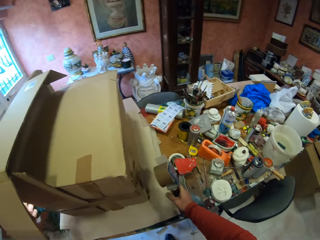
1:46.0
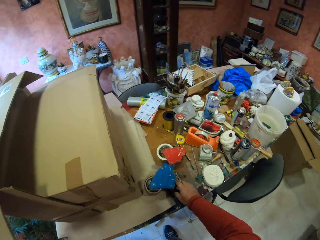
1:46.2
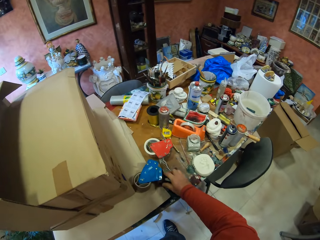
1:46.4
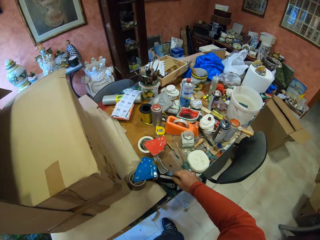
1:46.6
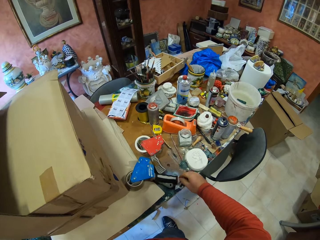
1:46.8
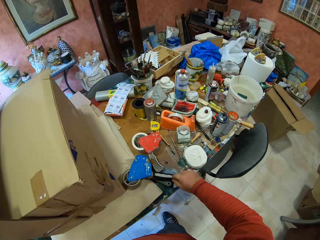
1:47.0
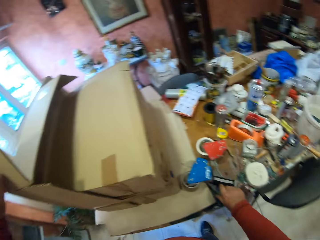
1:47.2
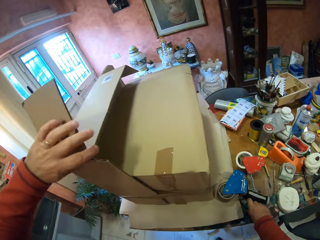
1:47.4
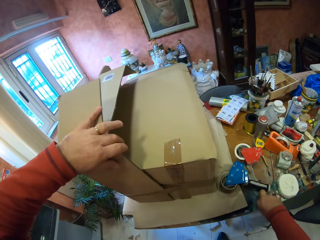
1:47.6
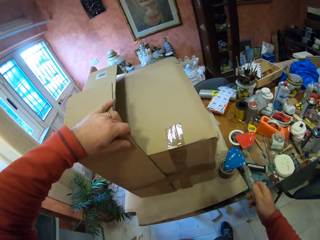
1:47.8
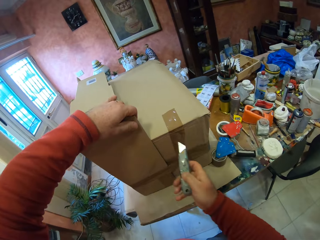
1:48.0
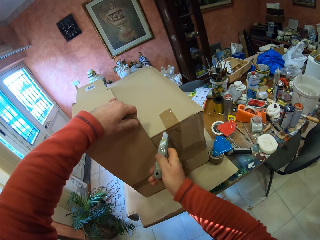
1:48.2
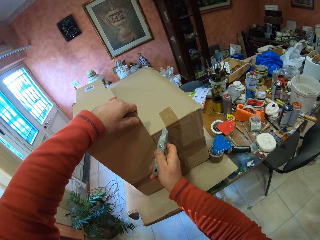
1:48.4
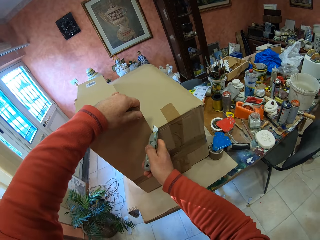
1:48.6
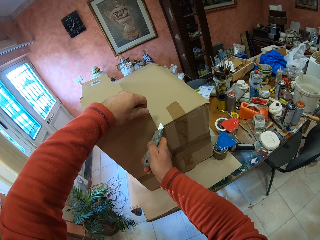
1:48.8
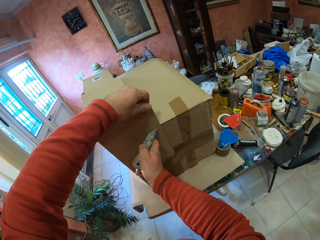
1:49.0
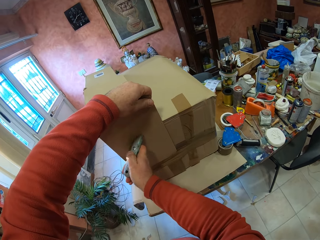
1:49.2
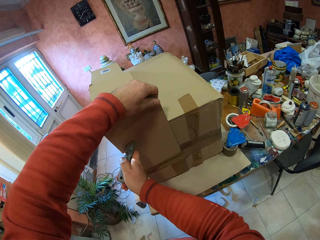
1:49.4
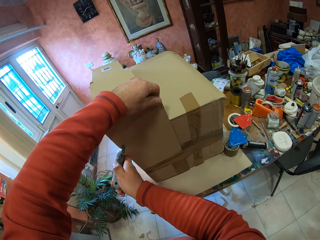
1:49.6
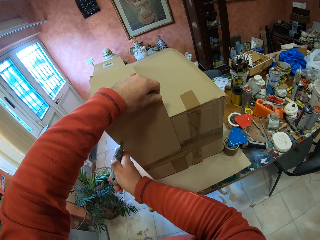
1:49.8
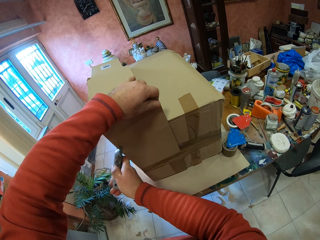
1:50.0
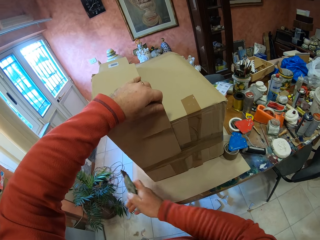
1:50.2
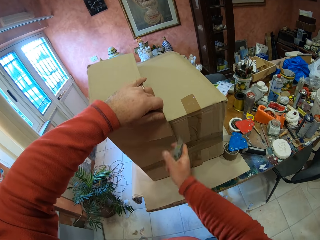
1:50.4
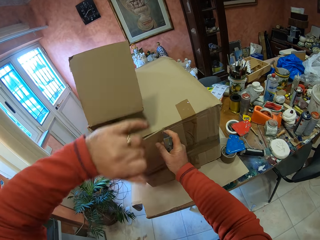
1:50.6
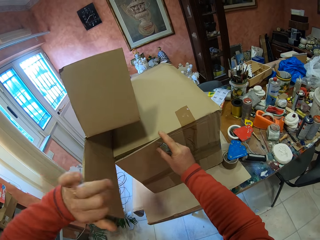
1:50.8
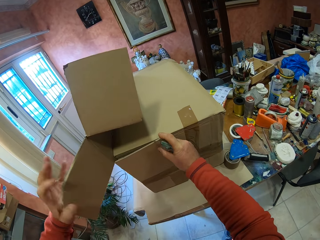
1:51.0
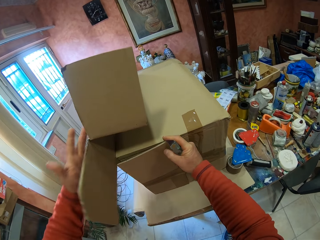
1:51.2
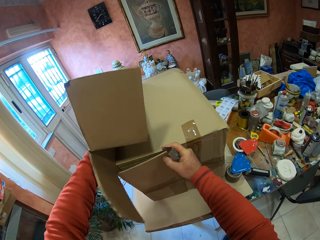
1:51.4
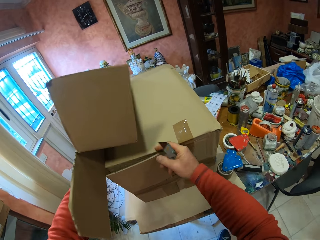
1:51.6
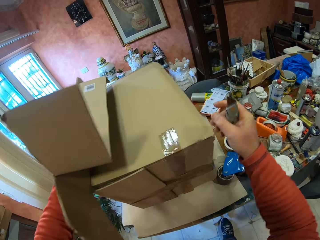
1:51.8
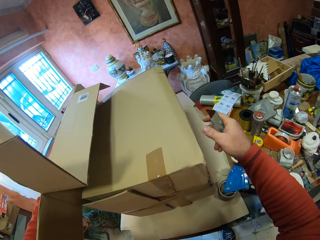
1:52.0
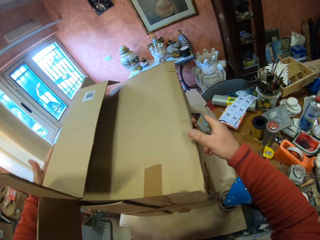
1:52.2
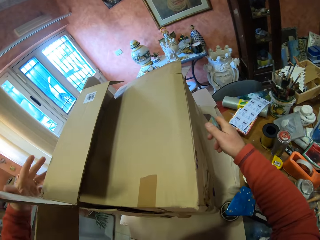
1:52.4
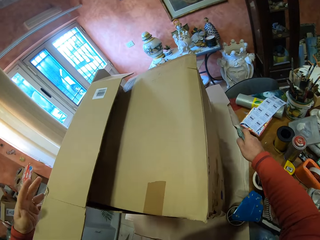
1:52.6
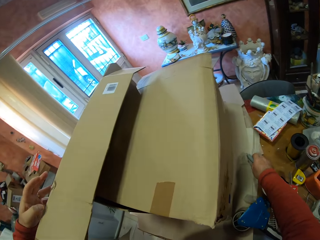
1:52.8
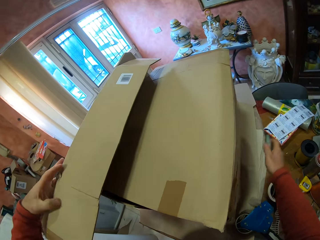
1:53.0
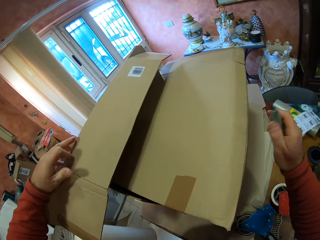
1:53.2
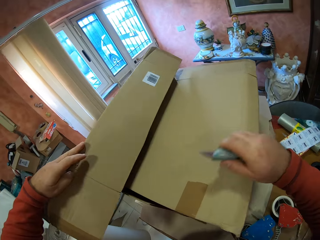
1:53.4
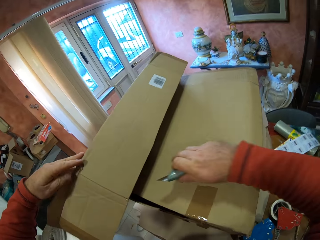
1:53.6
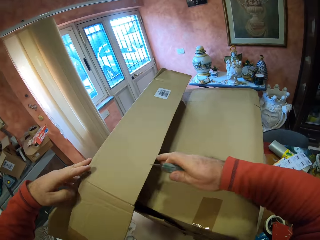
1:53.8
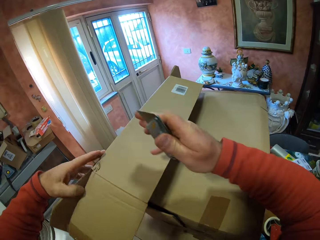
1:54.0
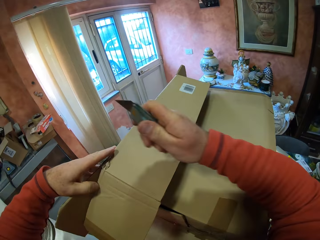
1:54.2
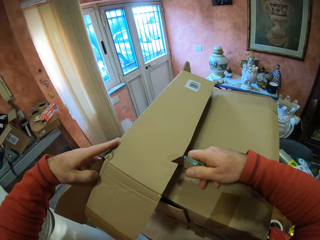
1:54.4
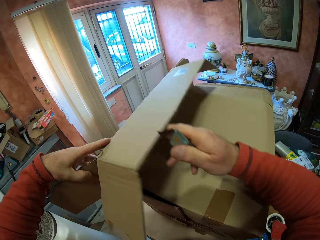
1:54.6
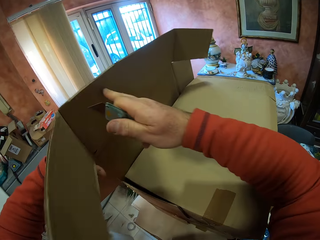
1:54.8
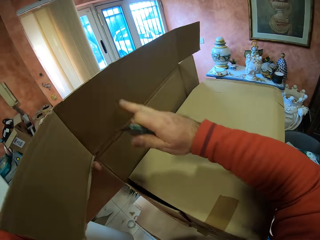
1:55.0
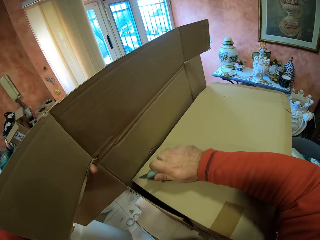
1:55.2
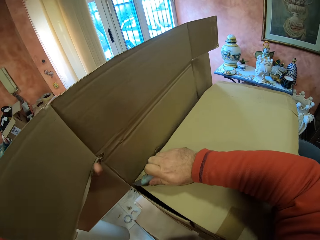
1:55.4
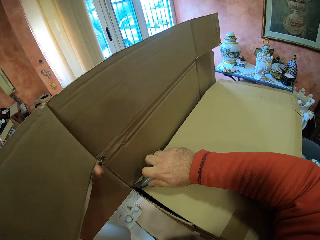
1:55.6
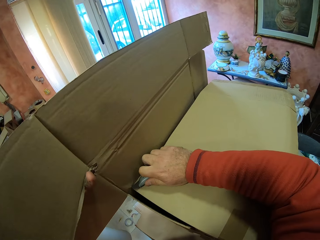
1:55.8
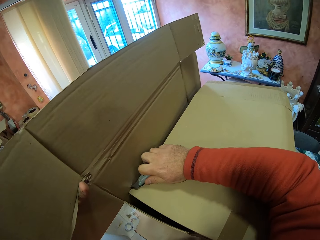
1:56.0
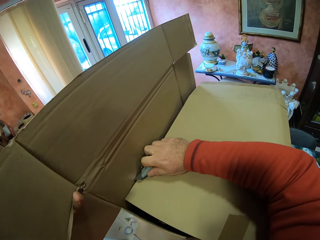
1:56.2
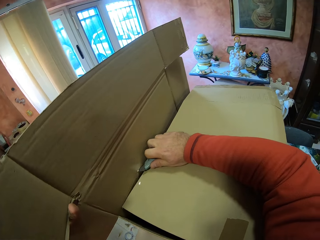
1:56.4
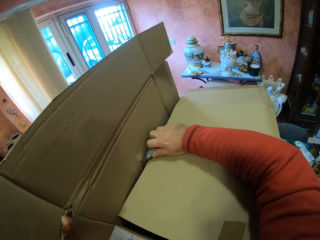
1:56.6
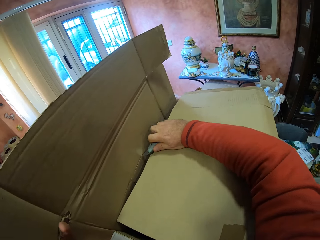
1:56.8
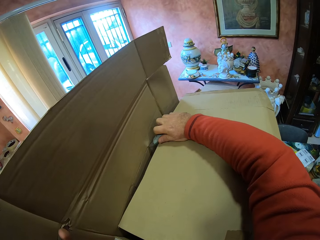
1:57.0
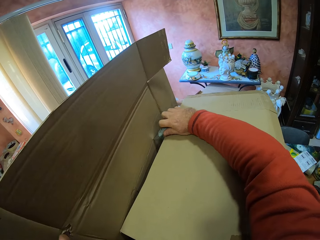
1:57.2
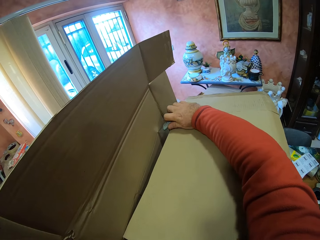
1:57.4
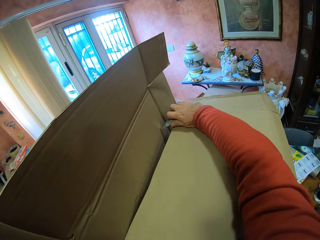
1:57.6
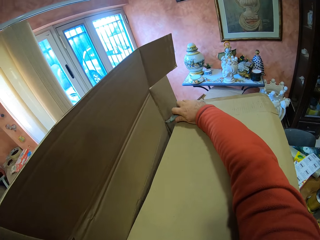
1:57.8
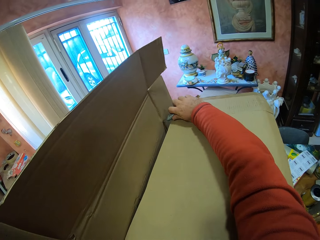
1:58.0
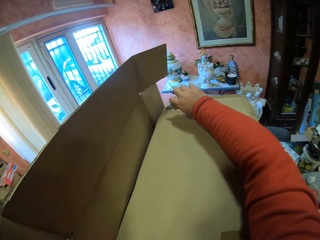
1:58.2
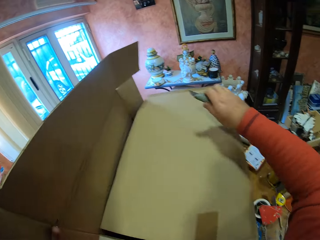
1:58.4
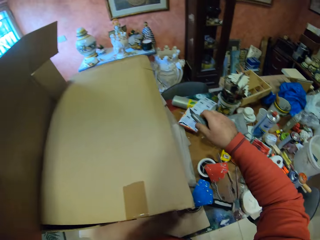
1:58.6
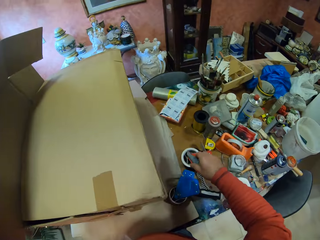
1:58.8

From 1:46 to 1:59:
The camera wearer places the carton box on the table. They place the handheld tape dispenser on the table. They pick up the utility knife from the table. They cut the carton box with the utility knife. They unfold the box and cut the box.

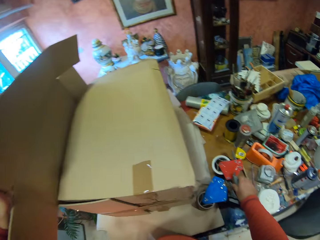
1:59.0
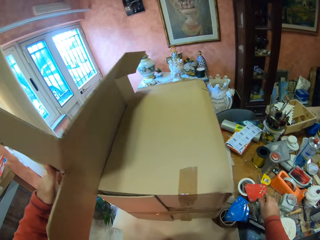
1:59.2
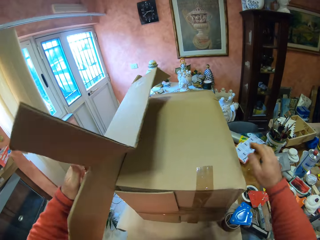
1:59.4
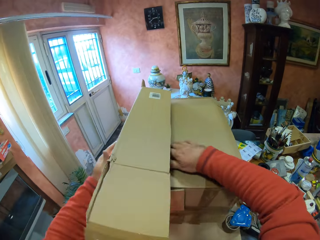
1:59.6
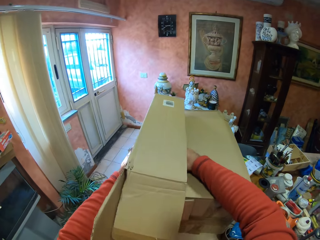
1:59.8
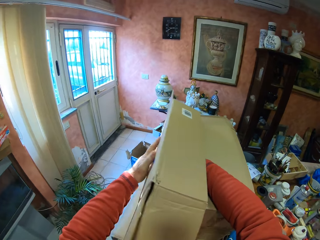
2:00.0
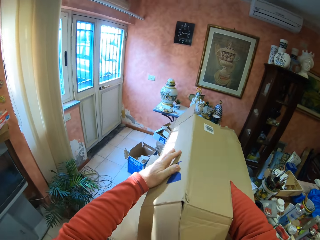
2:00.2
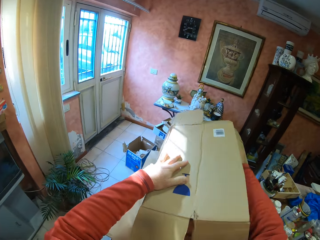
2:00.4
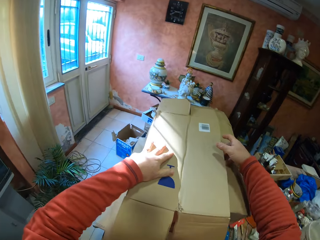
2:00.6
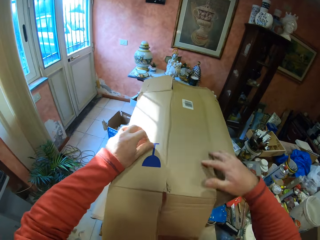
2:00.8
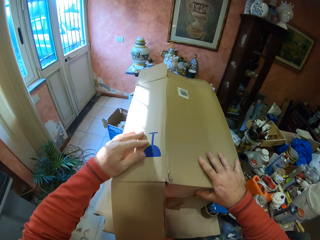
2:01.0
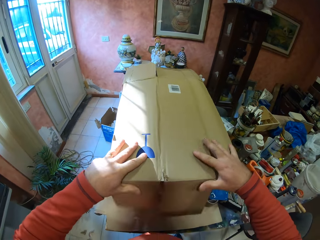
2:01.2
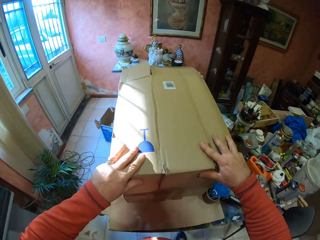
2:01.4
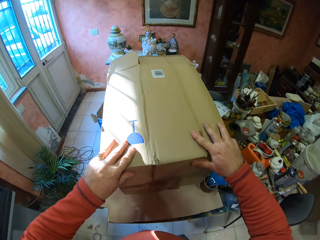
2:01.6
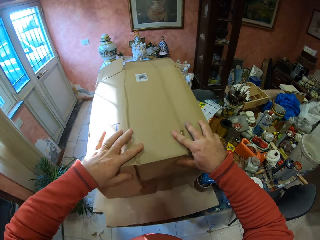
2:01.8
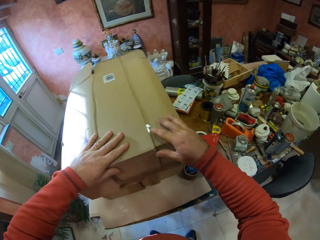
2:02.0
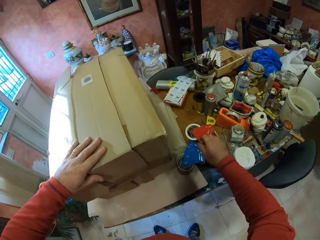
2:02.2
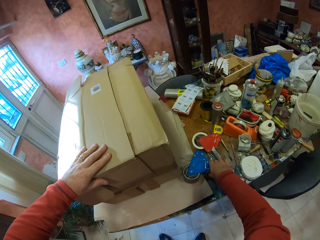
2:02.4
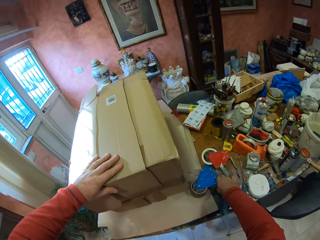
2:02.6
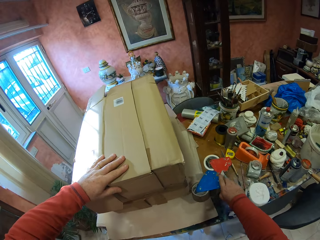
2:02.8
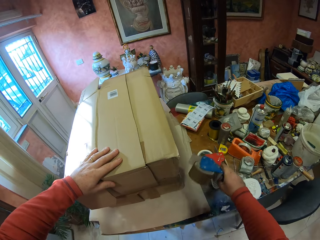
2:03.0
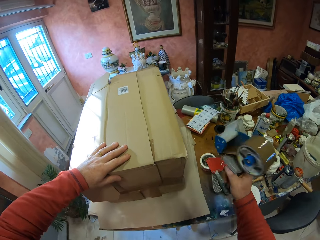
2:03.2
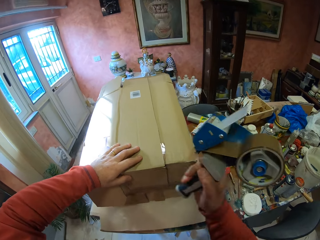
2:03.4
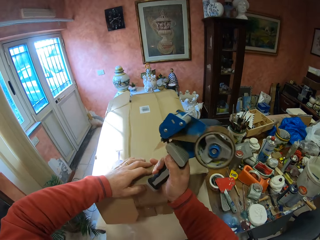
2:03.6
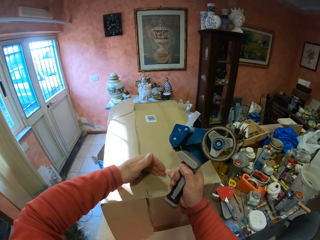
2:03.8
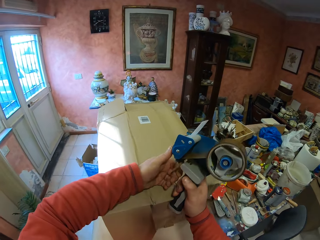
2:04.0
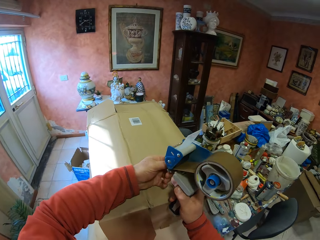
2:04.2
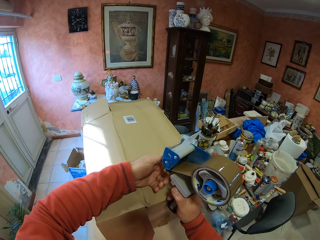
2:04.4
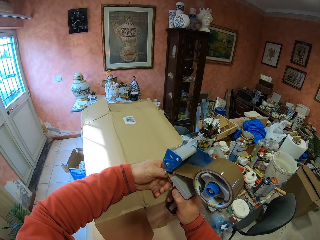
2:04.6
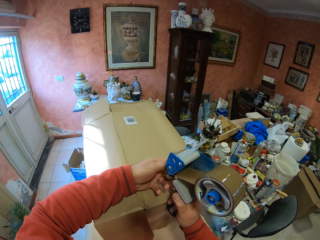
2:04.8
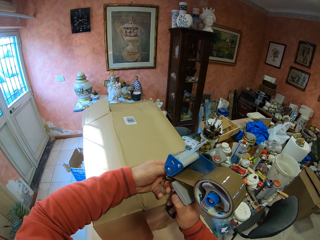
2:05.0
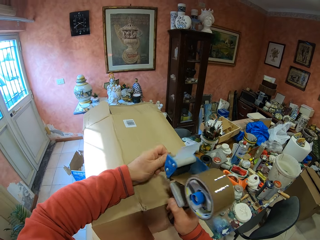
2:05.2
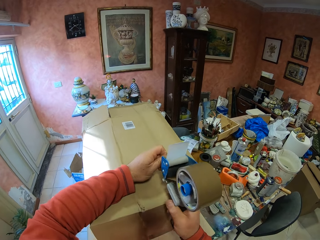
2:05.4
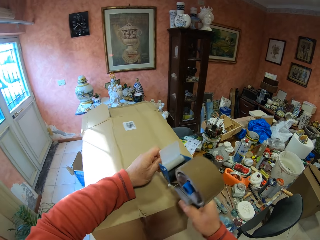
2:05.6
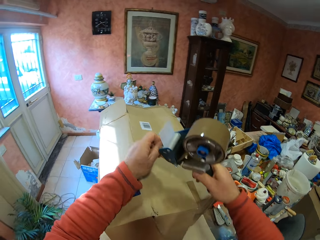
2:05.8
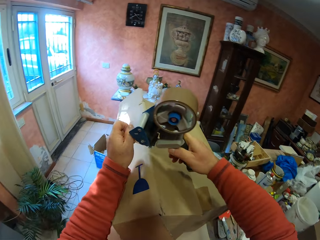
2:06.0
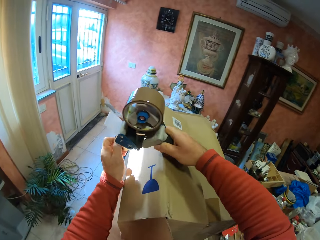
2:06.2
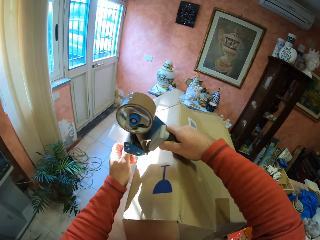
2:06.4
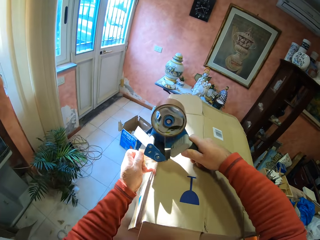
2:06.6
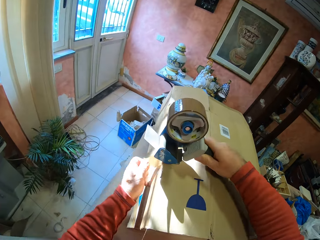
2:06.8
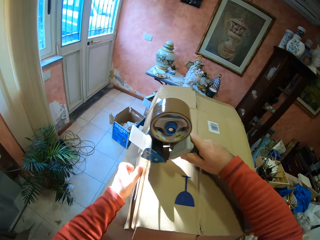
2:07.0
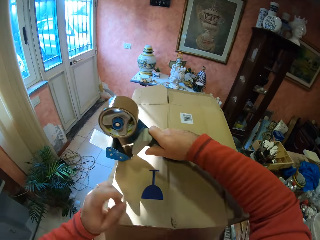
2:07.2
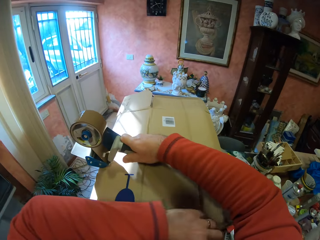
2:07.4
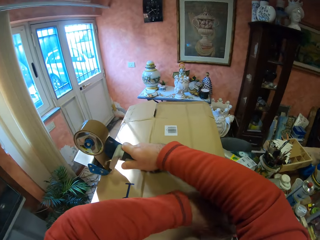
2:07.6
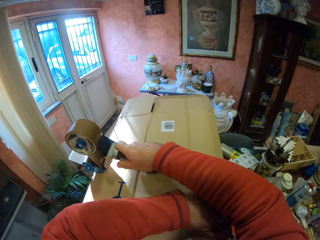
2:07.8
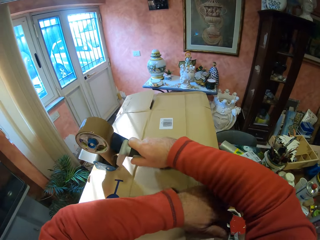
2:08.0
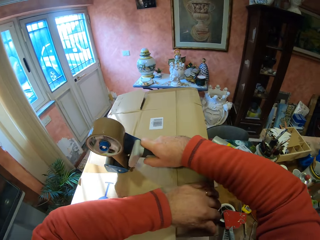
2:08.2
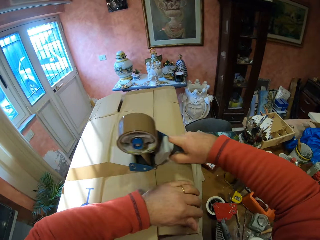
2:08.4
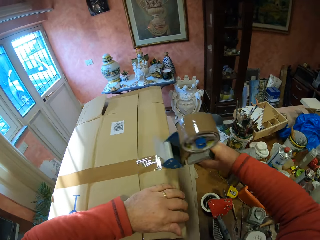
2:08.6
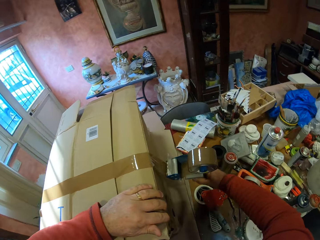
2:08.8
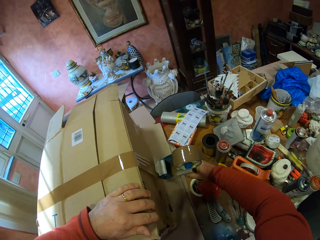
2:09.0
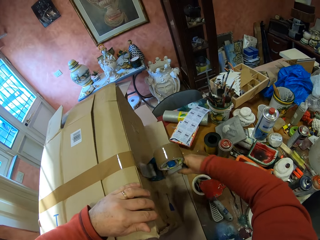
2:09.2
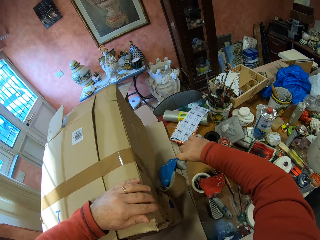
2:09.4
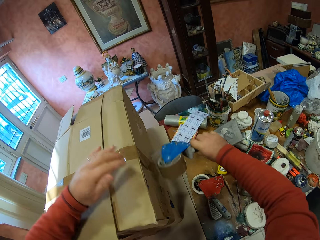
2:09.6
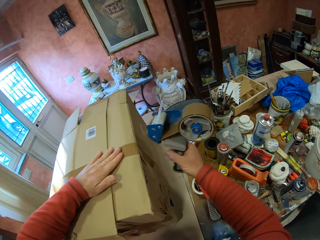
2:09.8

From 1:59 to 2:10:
The camera wearer places the utility knife on the table. They fold the carton box. They pick up the handheld tape dispenser on the table. They put the tape on the carton box.
